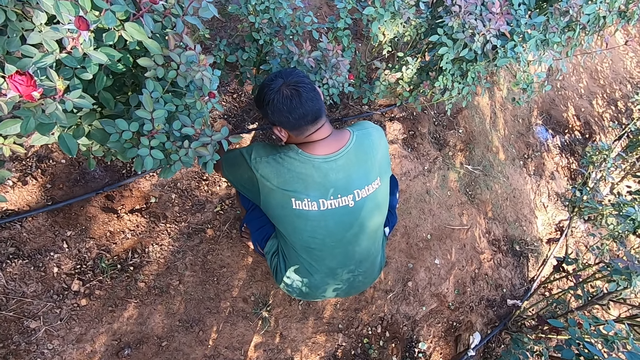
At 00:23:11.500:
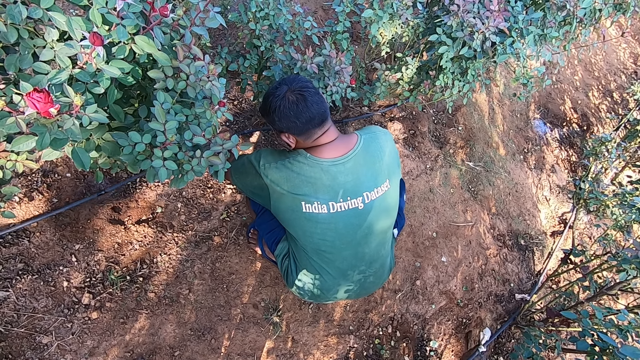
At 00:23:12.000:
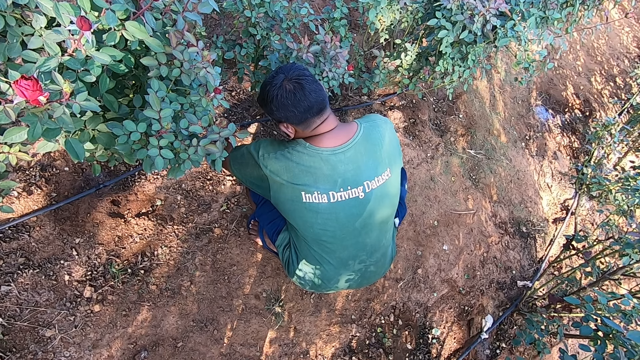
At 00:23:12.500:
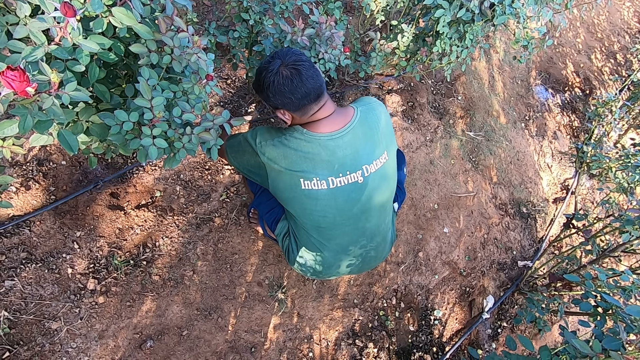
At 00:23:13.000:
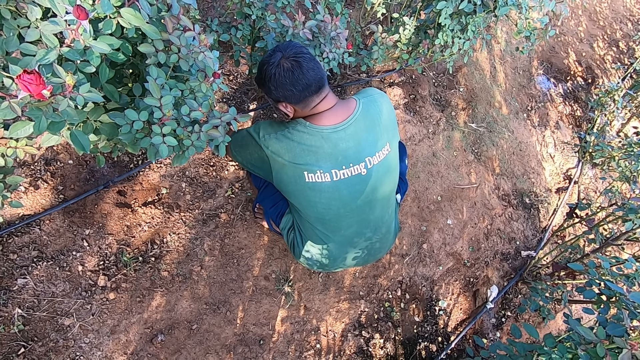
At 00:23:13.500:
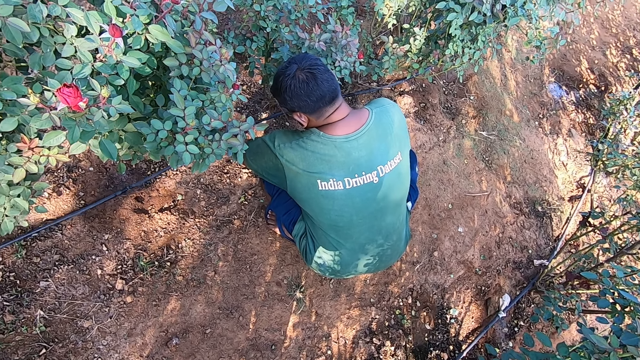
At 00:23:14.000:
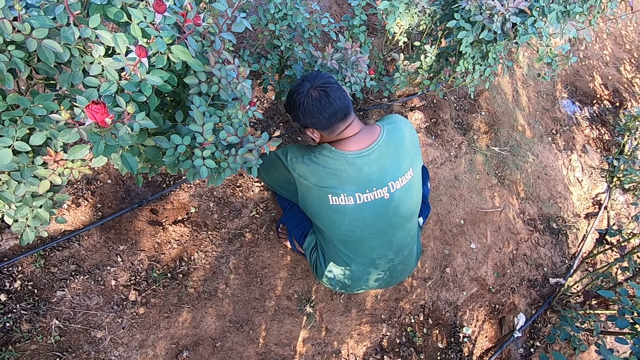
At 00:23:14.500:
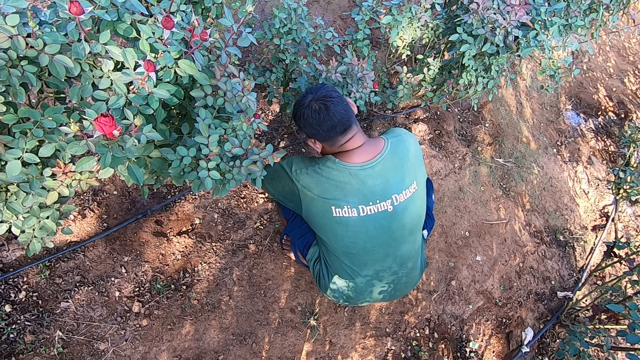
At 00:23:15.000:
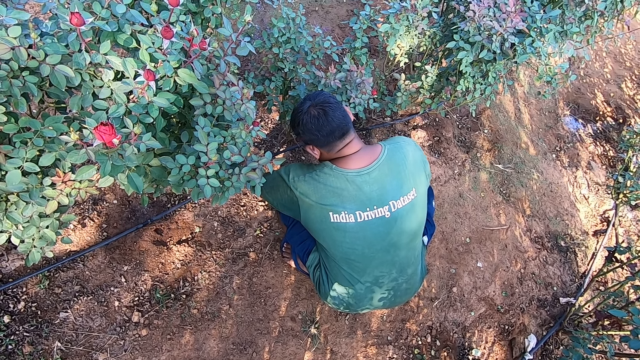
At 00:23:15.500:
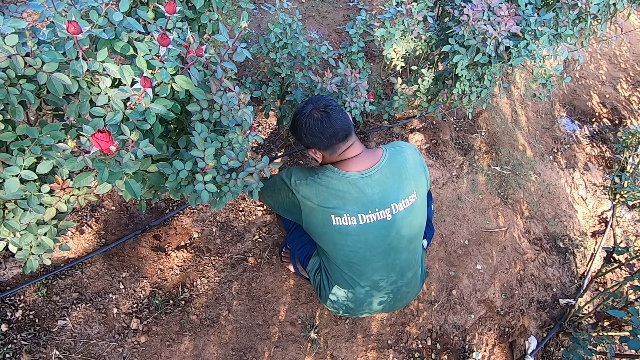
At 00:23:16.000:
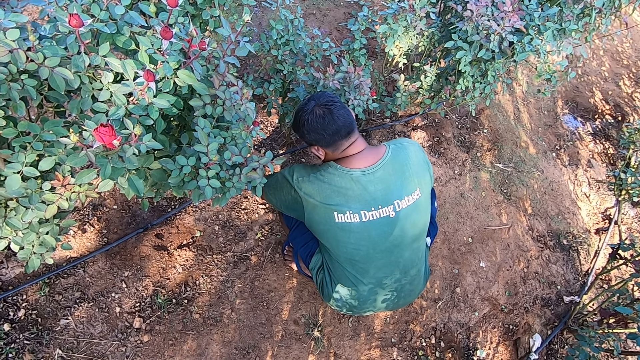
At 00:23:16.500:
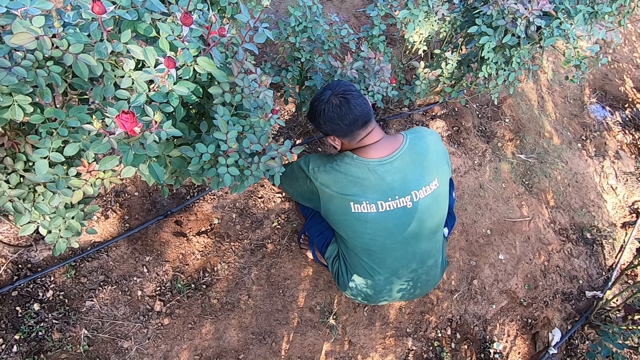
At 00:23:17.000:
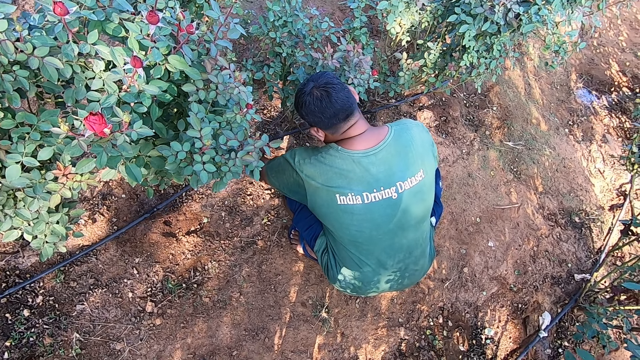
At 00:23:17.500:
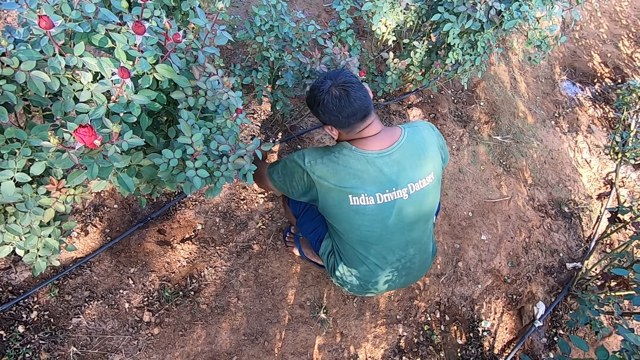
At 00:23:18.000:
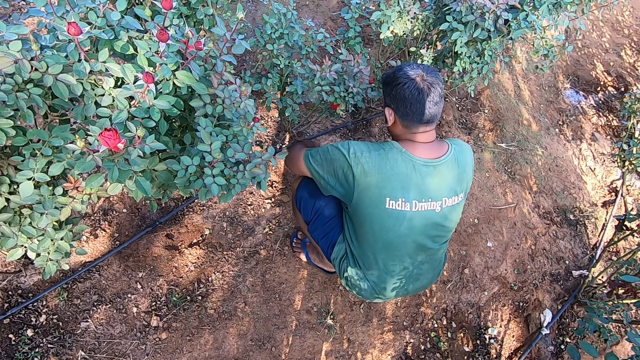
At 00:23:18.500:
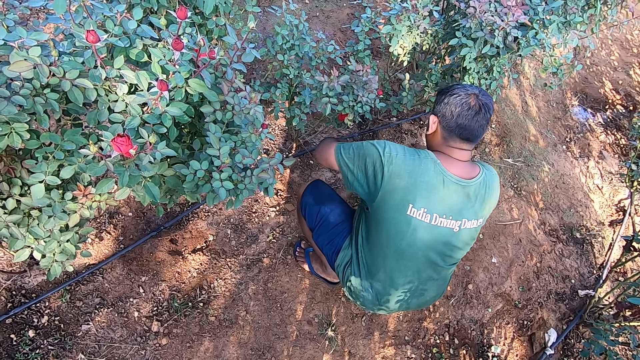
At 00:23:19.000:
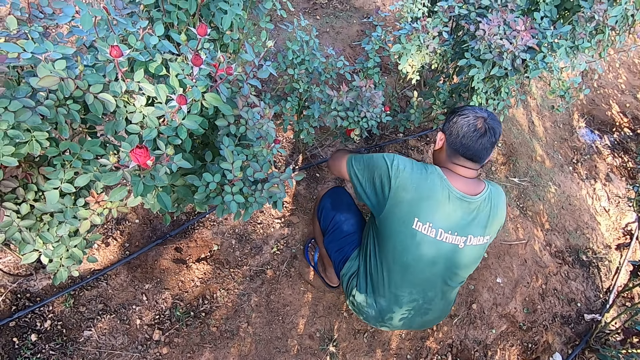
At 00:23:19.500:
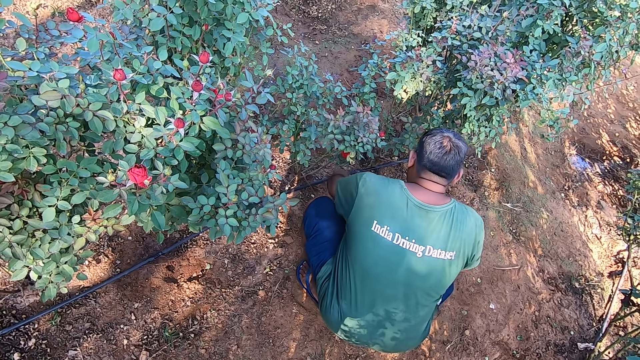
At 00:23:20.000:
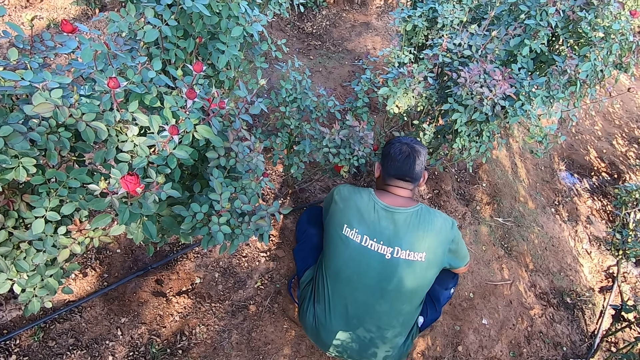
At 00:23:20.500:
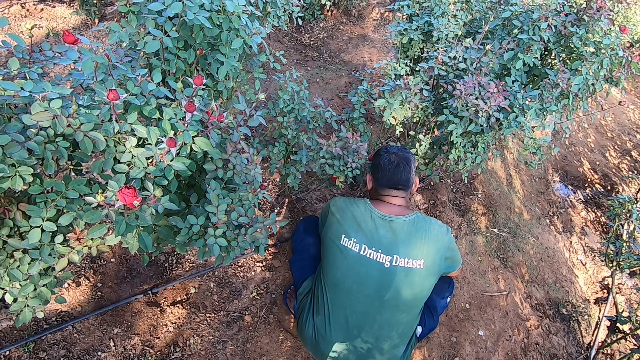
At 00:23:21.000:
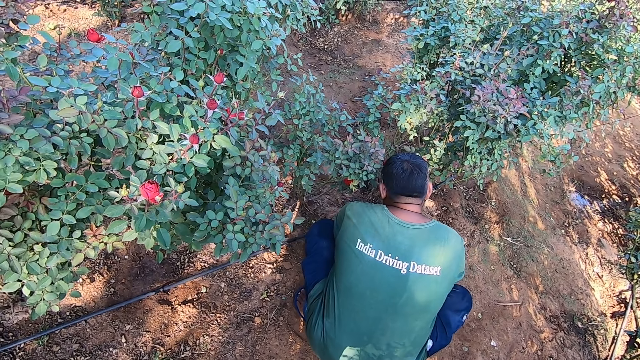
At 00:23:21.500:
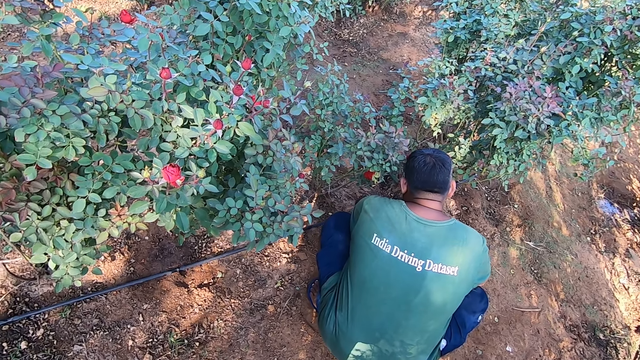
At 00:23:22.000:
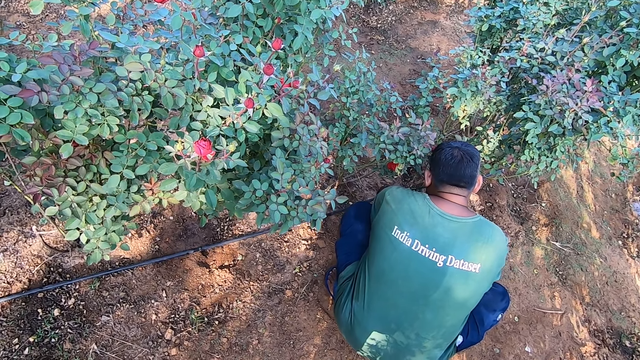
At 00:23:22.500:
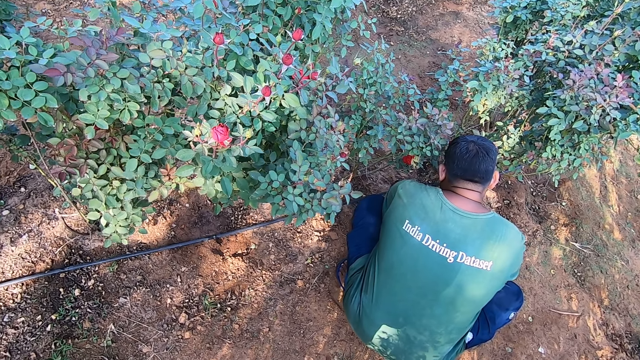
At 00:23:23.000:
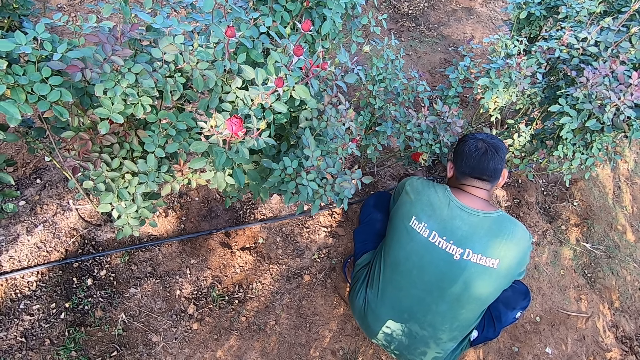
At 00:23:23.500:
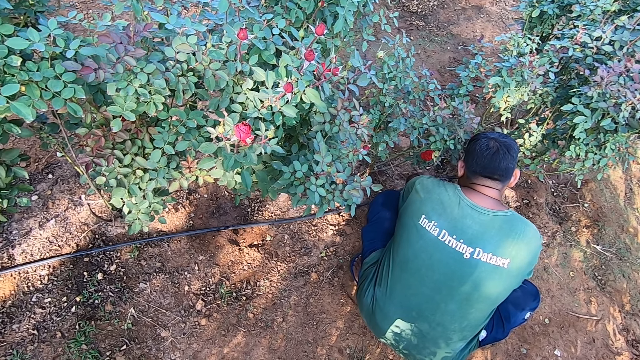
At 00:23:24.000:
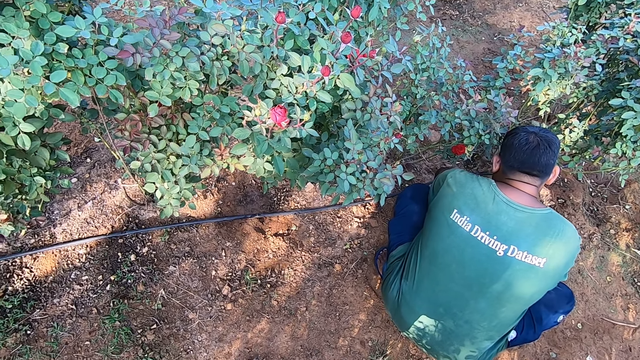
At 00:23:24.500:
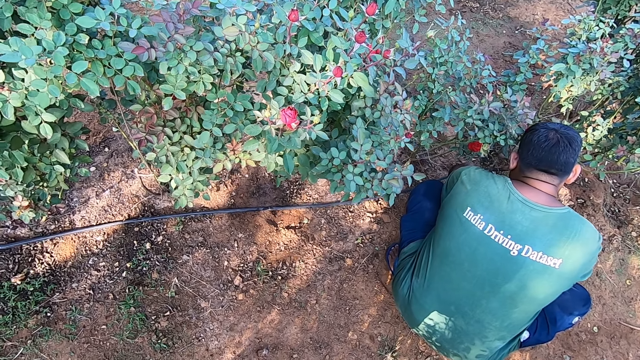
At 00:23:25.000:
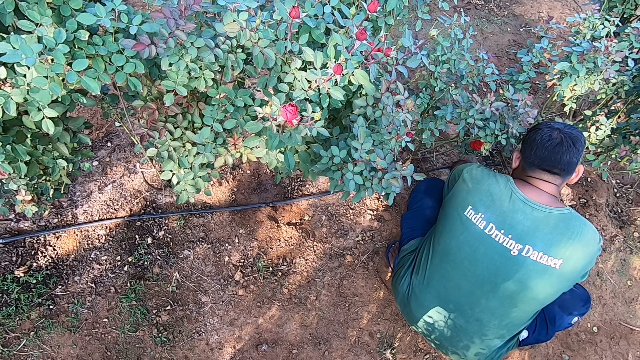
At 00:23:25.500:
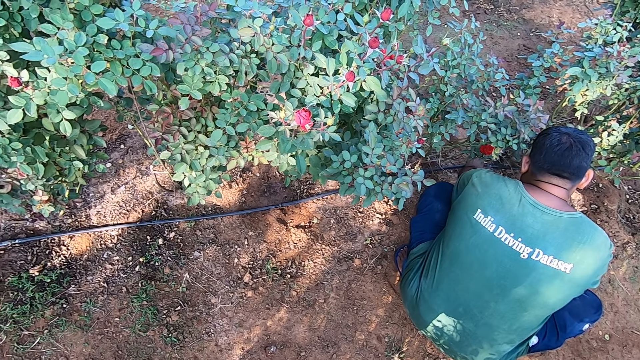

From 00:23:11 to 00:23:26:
A man hits a pipe with an axe saw. The man picks up the irrigation pipe on the ground with his left hand. The man holds the pipe. The man hits the irrigation pipe on the ground with a stick in his right hand.

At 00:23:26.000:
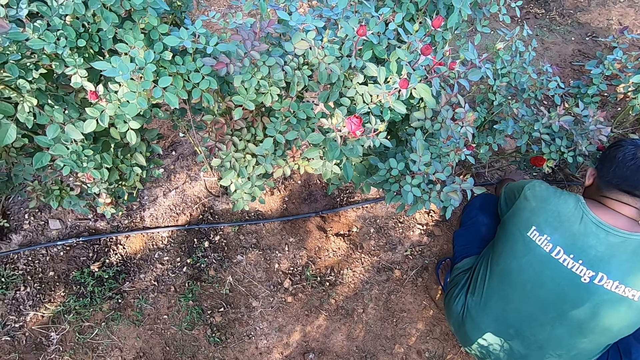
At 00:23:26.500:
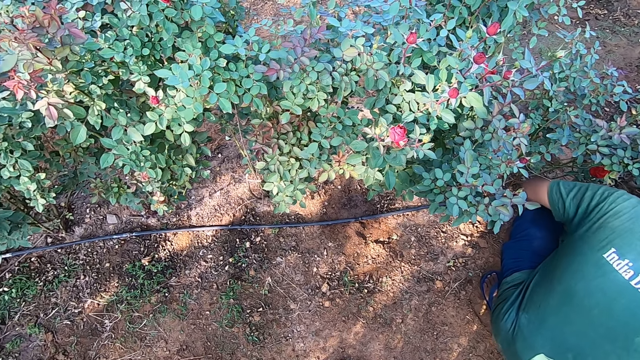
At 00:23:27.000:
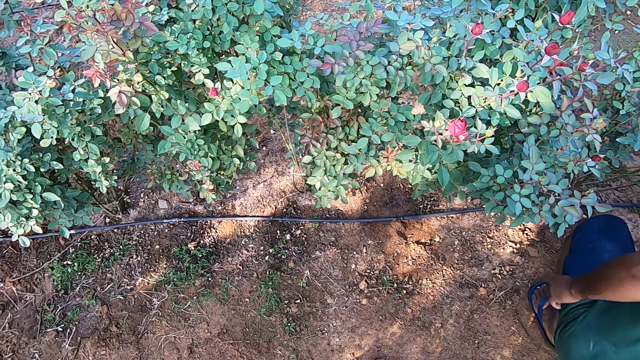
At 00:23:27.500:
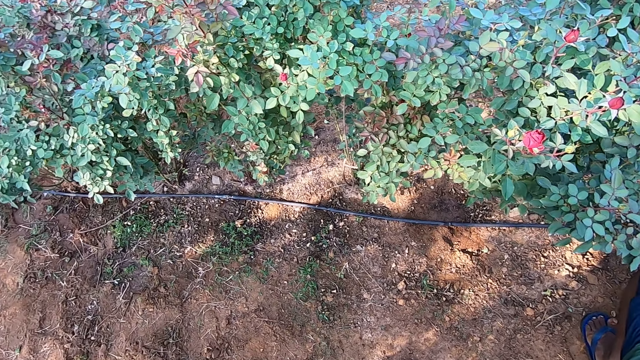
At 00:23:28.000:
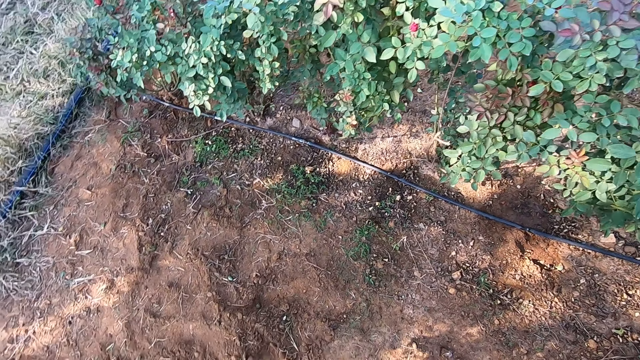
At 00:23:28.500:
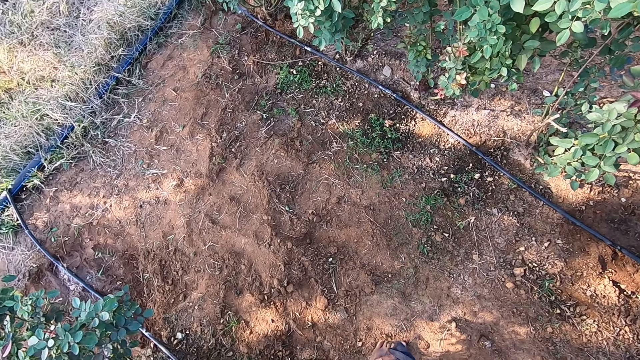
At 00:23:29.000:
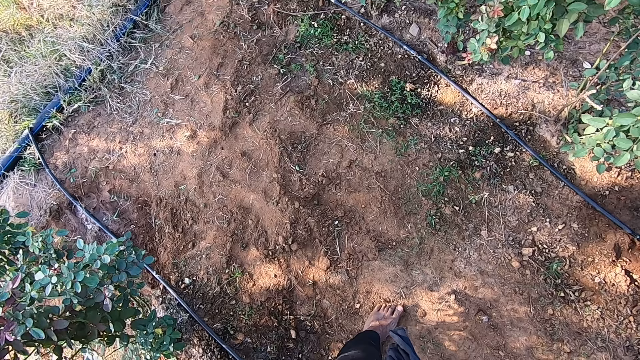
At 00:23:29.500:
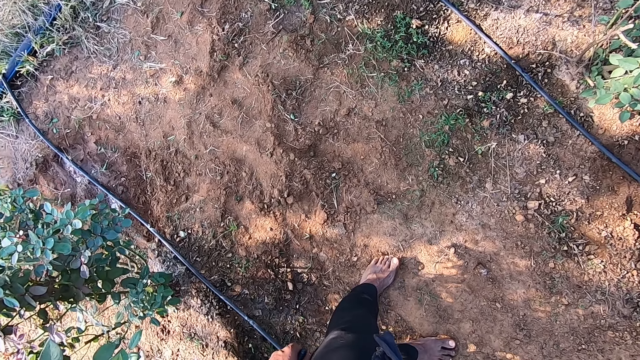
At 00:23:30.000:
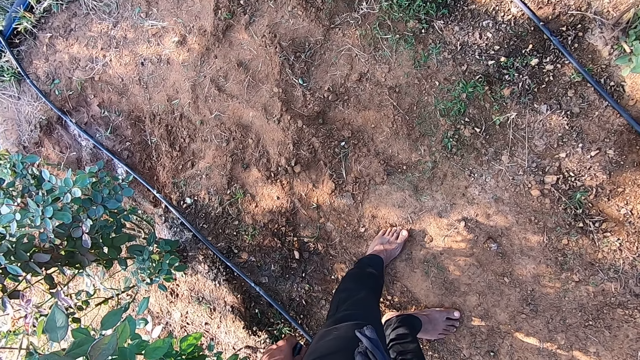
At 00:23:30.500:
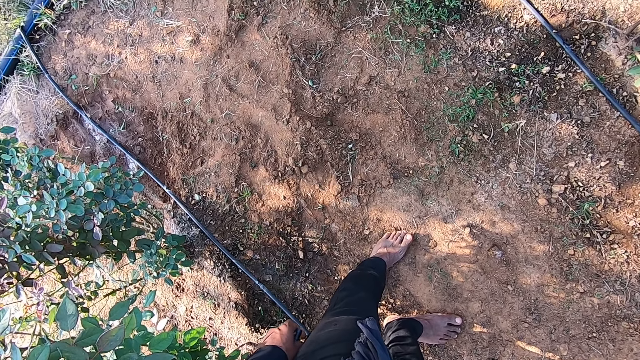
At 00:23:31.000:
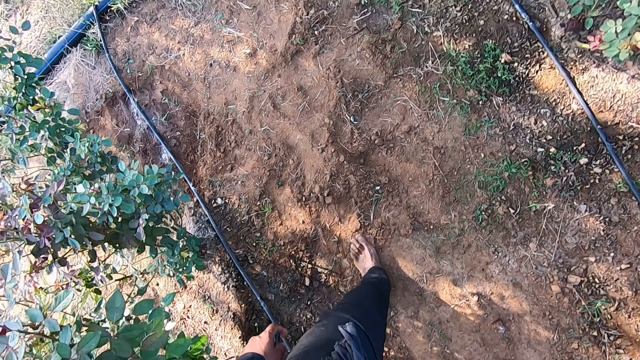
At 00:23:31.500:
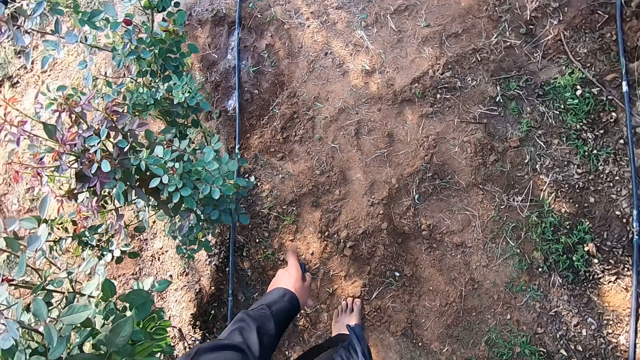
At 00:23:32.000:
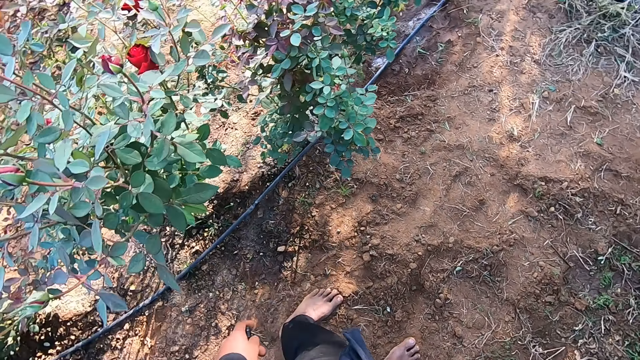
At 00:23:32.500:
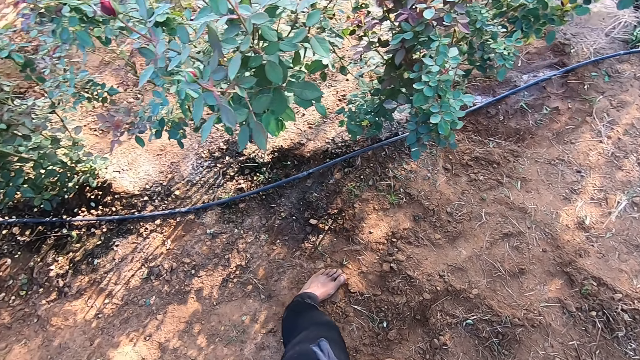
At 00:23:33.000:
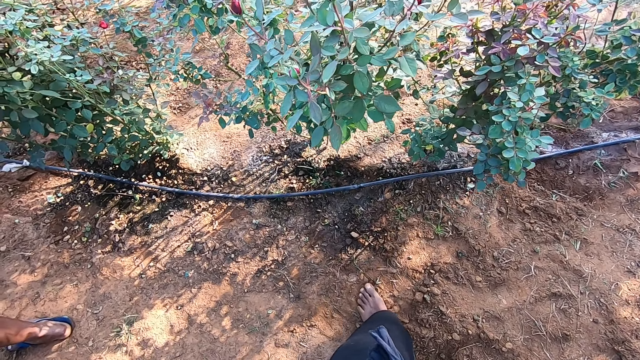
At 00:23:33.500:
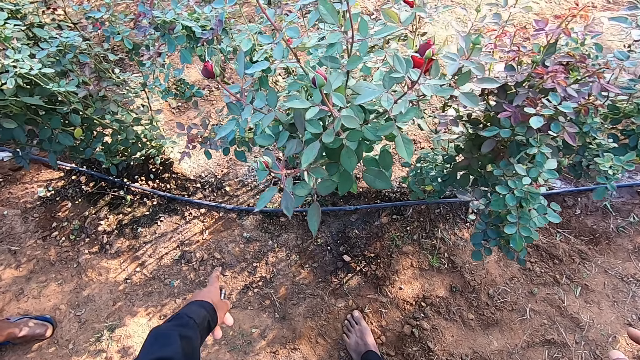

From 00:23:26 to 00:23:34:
The man touches his cloth with his left hand. The camera wearer points his left finger.
